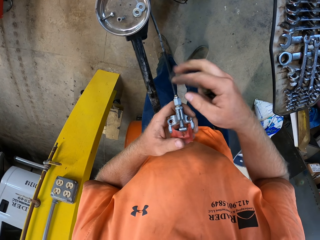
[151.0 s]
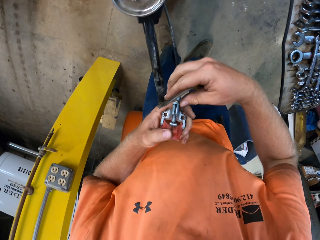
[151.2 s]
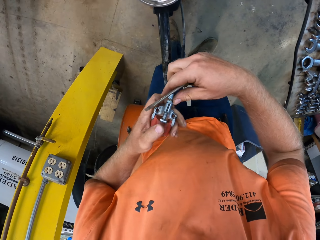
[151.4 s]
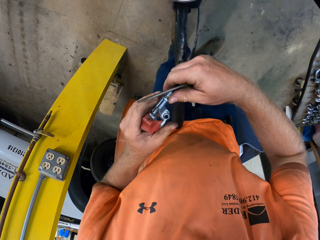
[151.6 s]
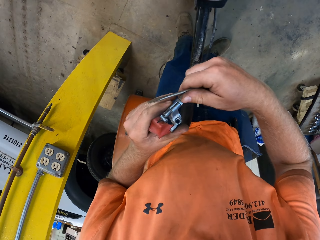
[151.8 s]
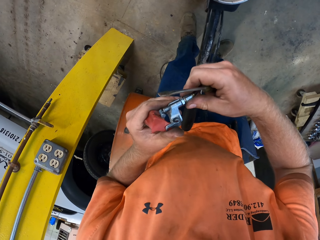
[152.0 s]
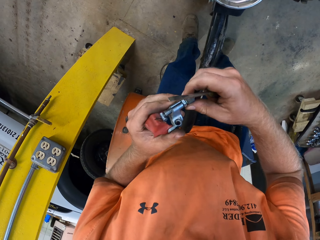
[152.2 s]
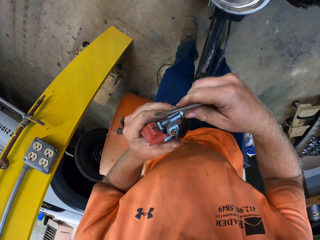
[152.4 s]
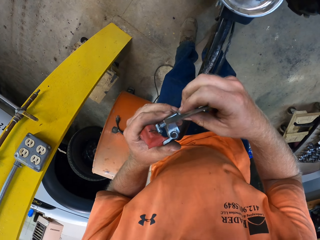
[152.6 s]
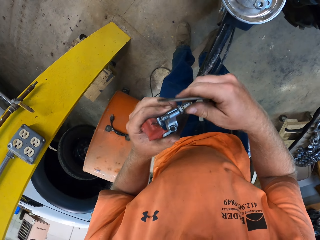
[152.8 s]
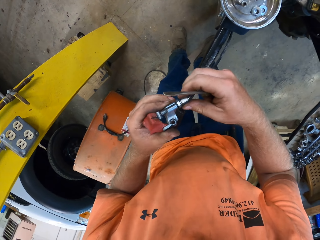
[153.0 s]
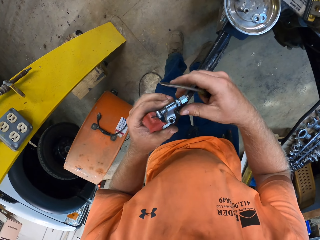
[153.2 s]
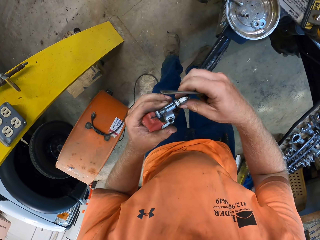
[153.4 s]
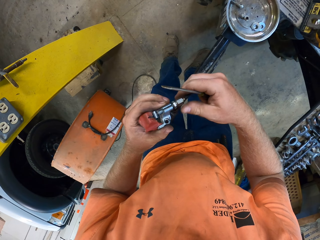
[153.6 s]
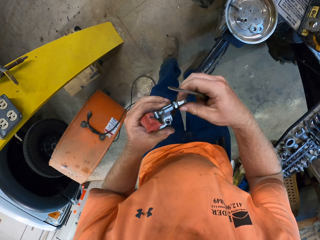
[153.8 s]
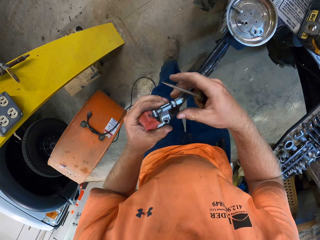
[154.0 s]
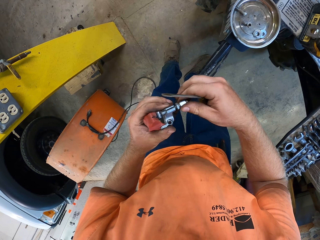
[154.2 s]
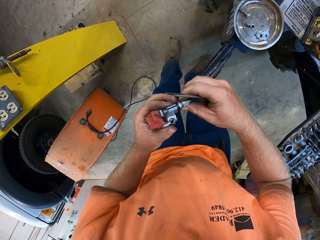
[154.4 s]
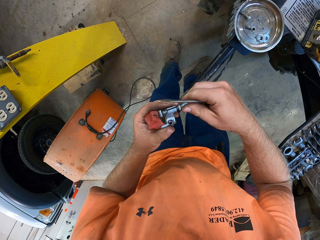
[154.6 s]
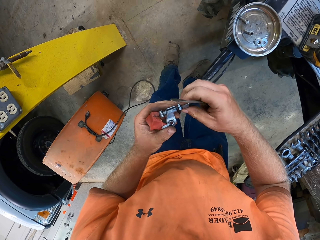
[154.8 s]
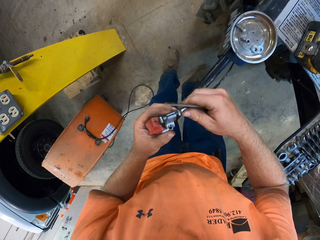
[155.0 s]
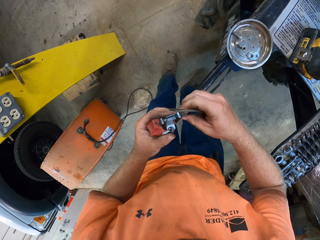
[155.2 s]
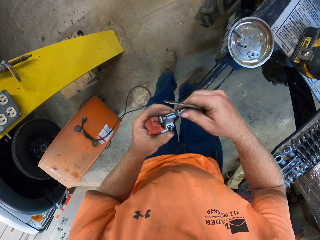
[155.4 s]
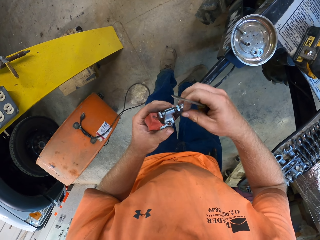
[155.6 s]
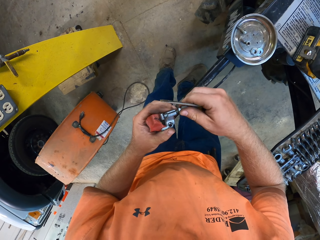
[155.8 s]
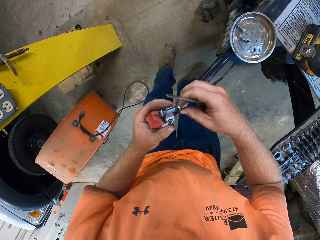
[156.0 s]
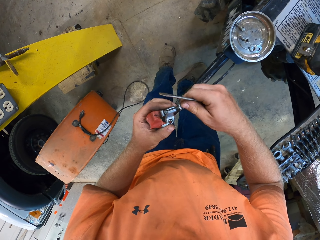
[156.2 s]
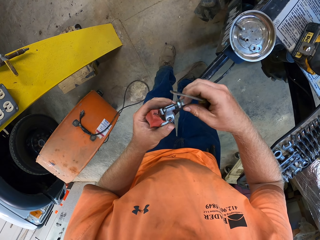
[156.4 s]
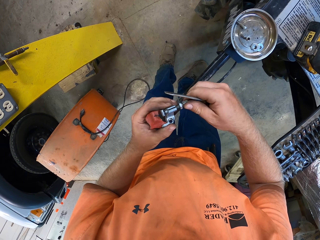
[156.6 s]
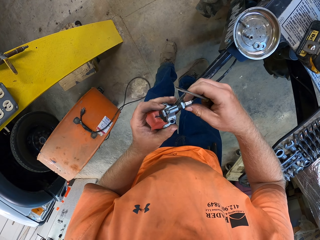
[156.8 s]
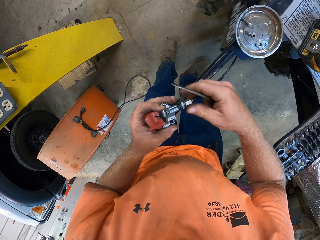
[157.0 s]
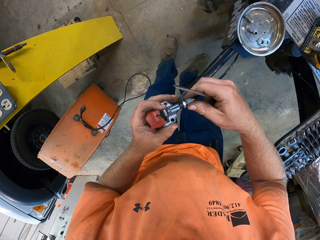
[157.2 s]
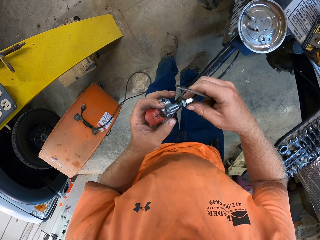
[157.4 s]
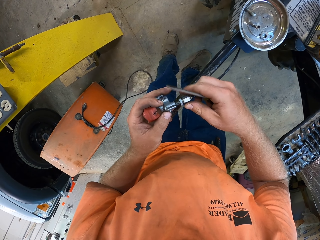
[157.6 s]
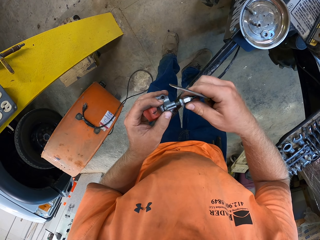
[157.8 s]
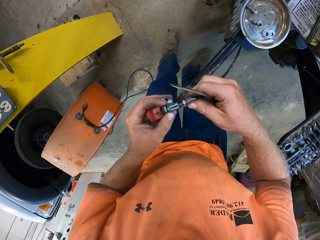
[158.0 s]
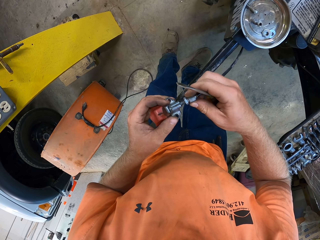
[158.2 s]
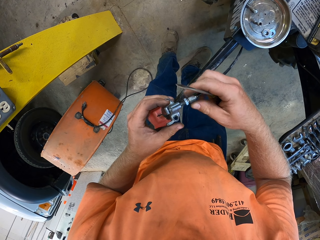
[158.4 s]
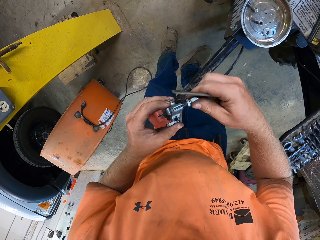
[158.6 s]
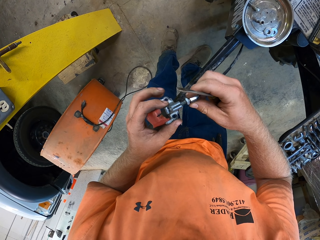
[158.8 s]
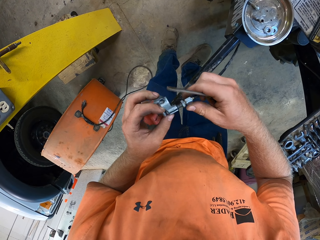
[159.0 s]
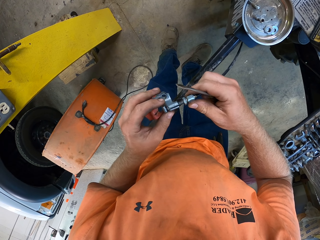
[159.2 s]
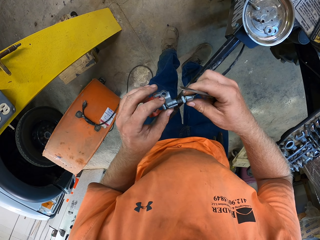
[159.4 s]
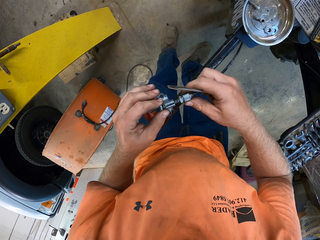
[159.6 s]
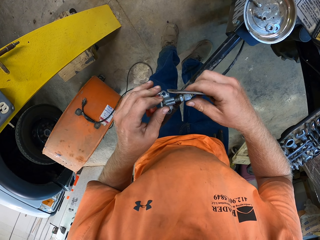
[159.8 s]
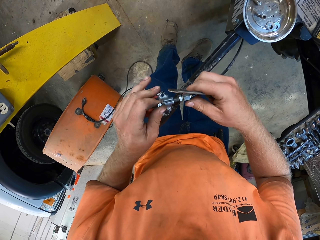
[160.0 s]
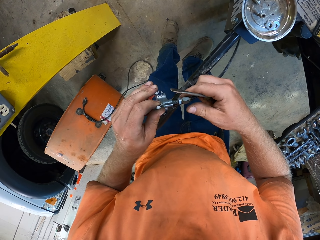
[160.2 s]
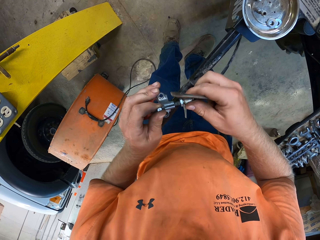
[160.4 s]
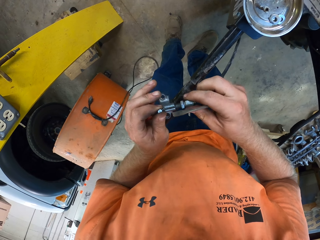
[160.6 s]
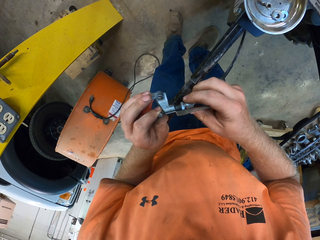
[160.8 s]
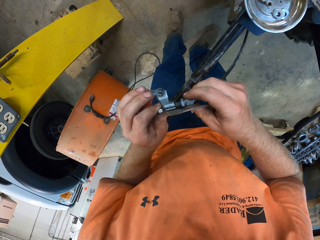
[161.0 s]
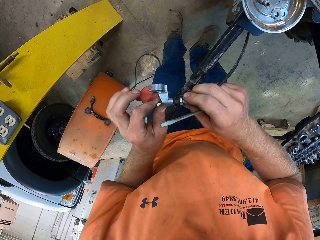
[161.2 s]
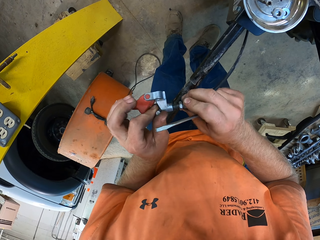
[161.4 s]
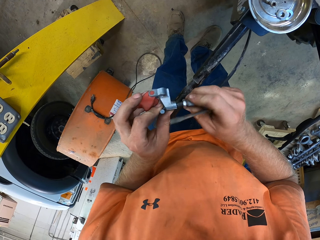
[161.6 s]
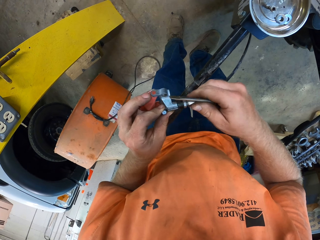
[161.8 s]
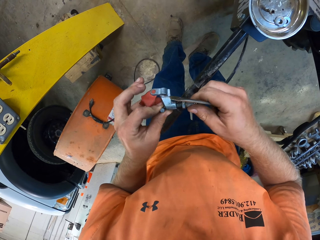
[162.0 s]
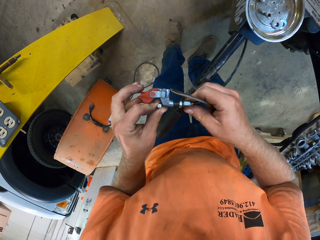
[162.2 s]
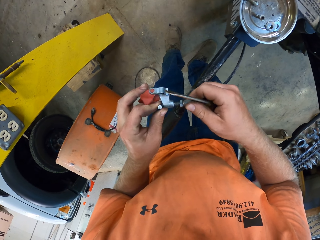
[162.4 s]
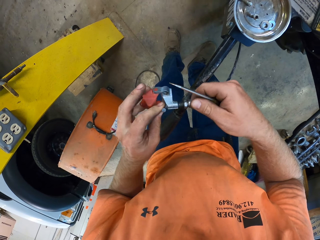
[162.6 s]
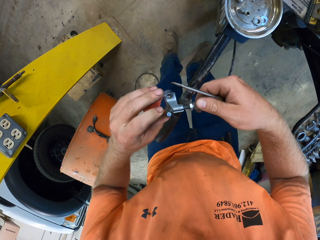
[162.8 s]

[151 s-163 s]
The camera wearer unscrews the nut on the cable head in his left hand with his right hand.

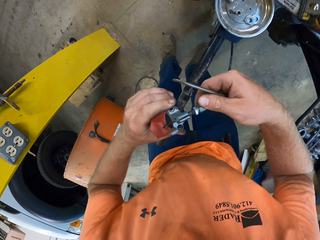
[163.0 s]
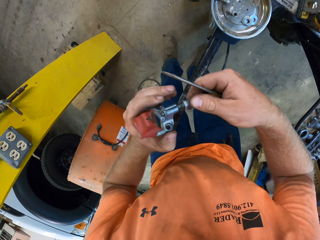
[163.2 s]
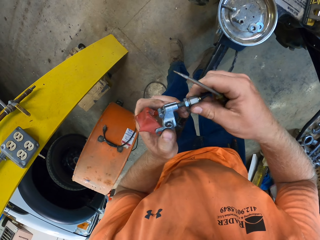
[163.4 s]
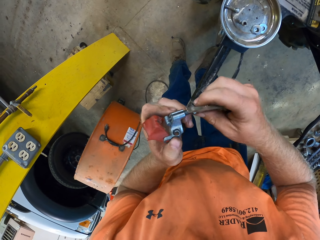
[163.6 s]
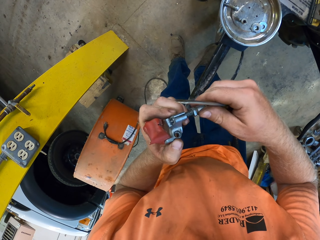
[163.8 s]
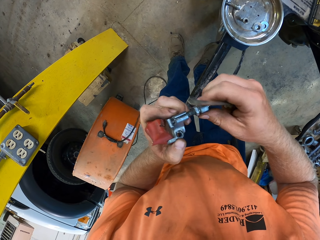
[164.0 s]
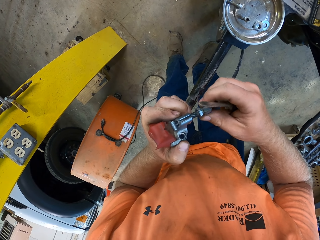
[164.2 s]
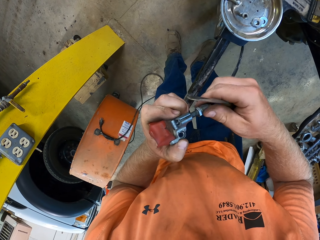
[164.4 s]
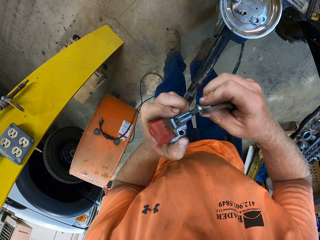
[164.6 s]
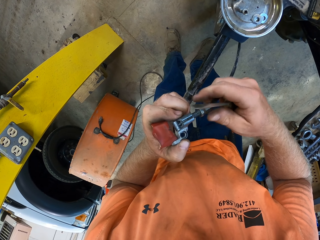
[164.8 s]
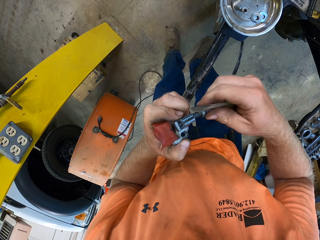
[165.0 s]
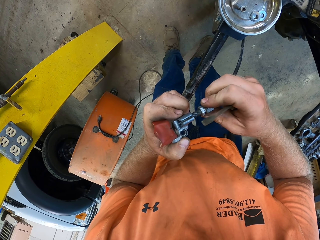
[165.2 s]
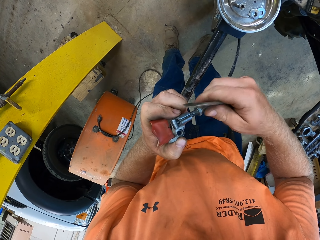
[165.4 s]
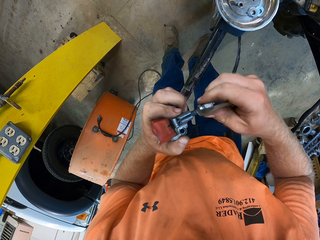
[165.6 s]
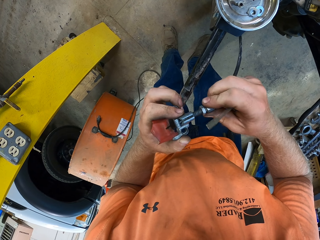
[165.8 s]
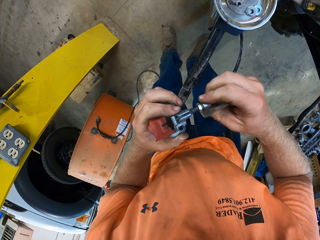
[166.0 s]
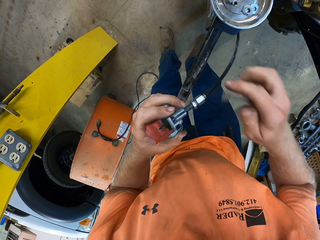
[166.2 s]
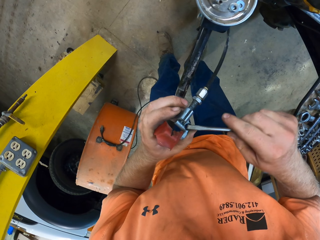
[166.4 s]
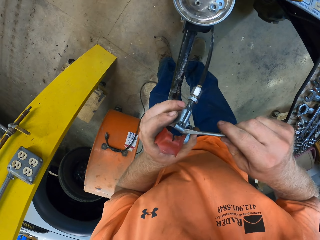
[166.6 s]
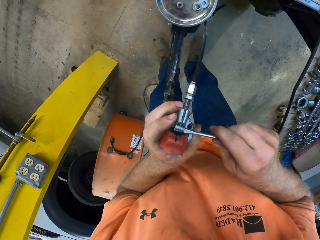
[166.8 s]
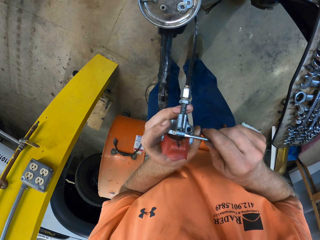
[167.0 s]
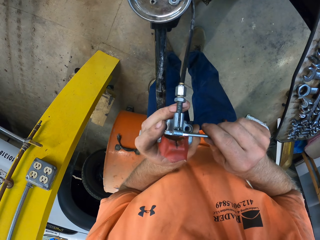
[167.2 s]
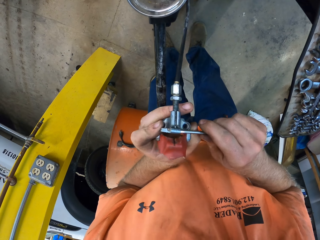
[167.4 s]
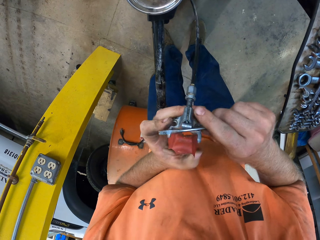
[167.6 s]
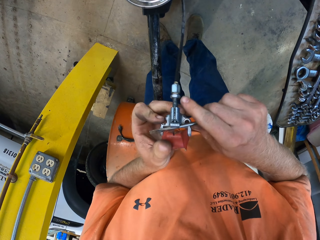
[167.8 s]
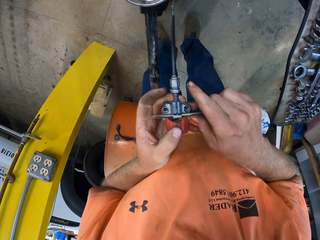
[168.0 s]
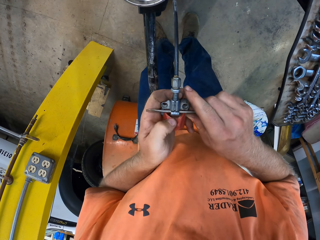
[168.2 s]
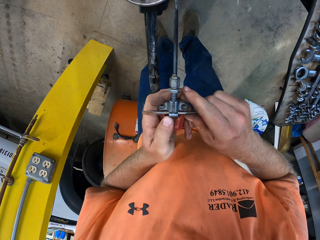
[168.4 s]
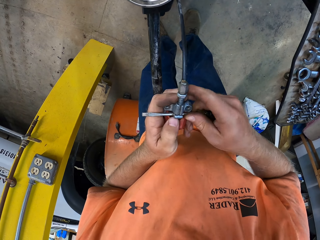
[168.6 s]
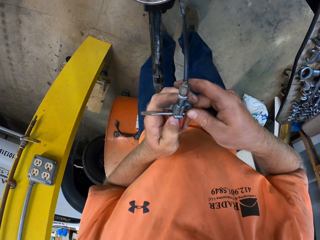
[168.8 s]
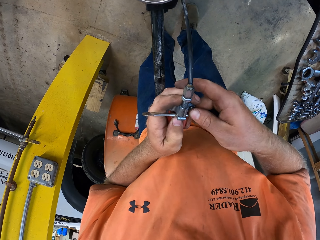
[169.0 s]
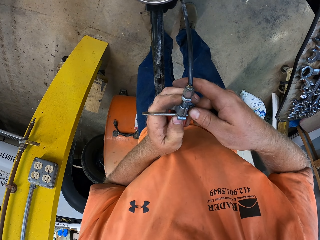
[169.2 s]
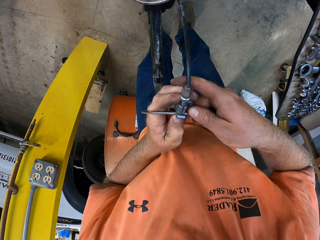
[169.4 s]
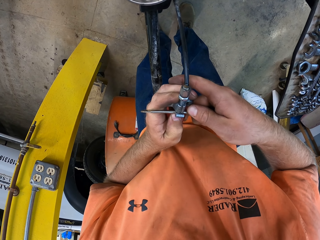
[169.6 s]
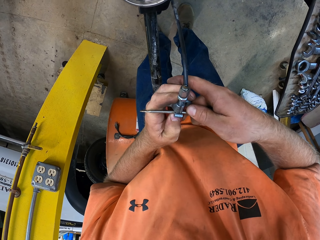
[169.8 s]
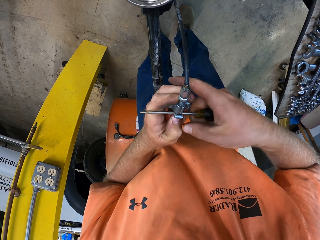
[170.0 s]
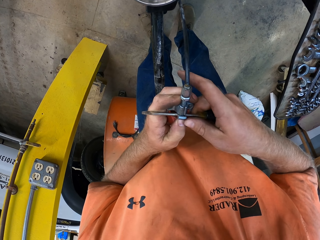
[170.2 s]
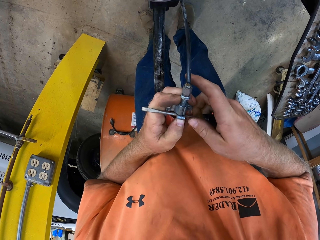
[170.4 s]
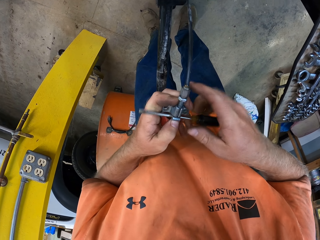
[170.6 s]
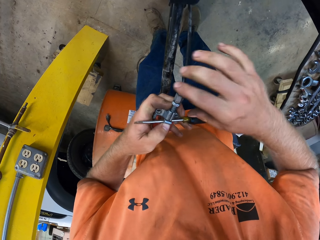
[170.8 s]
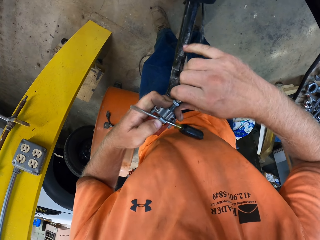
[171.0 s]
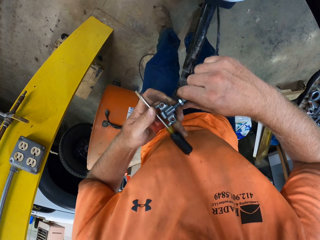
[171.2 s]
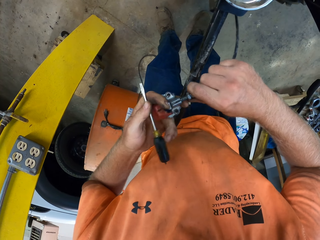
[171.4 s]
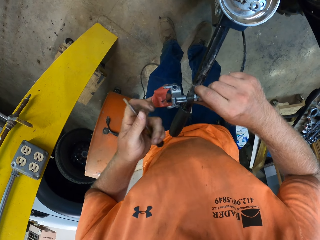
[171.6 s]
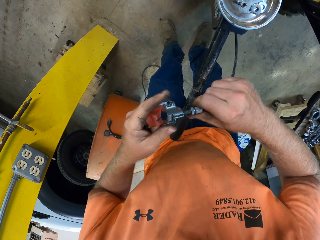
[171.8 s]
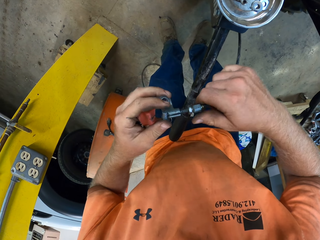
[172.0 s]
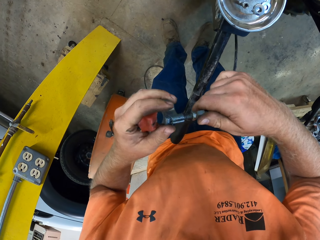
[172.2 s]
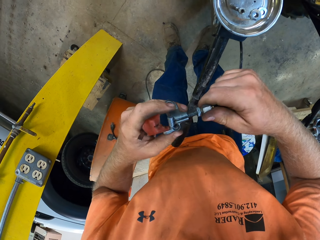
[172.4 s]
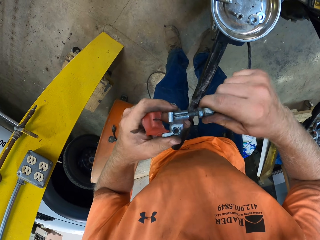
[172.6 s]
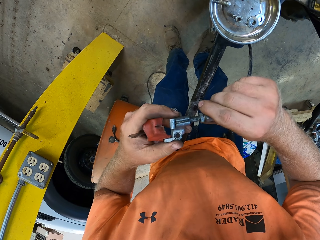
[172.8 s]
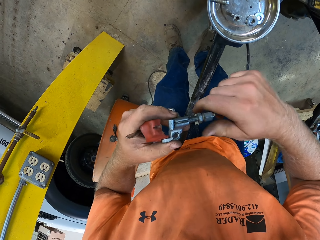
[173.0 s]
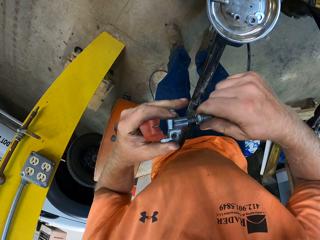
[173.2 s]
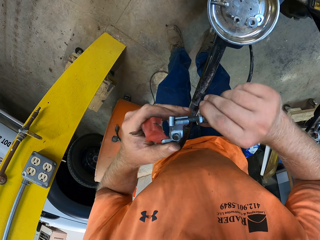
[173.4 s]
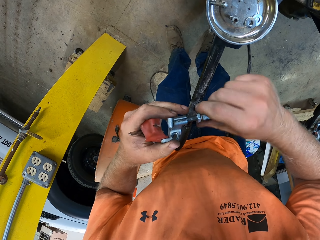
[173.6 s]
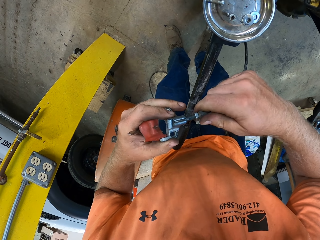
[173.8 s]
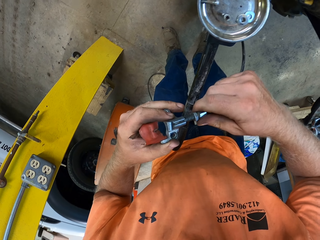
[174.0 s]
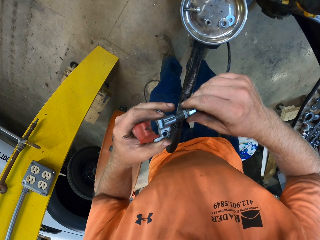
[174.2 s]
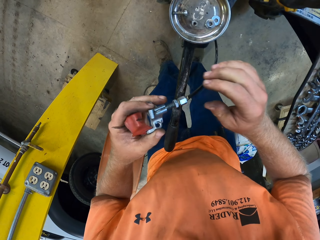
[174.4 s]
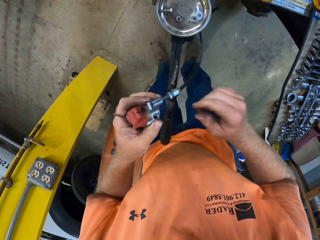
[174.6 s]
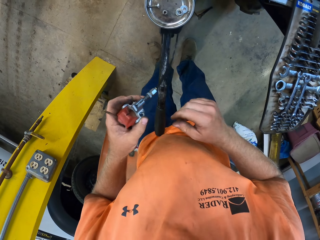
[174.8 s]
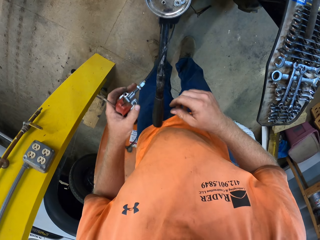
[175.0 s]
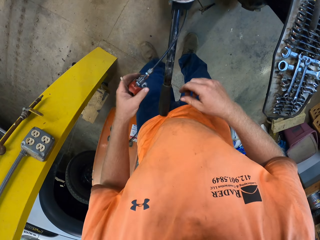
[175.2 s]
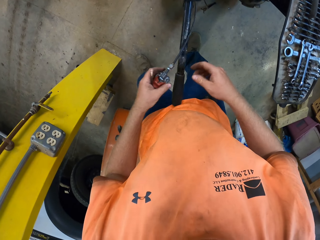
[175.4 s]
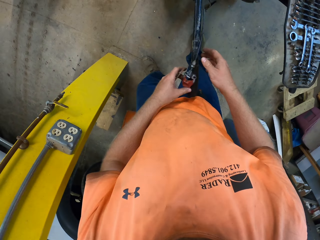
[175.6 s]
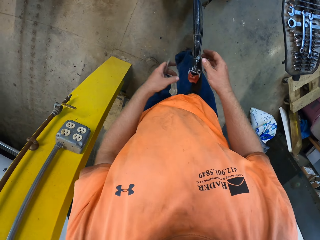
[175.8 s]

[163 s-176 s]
The camera wearer drops the spring of the lawn mower machine on the handle of the lawn mower machine with his left hand.
